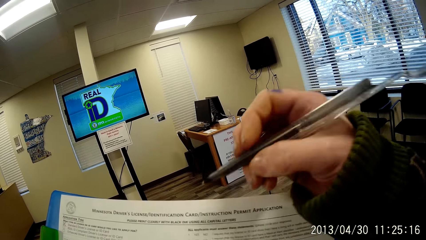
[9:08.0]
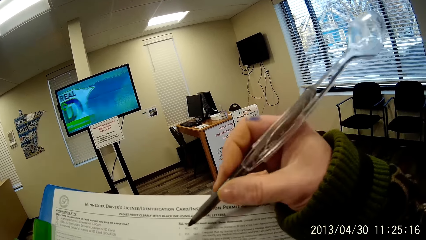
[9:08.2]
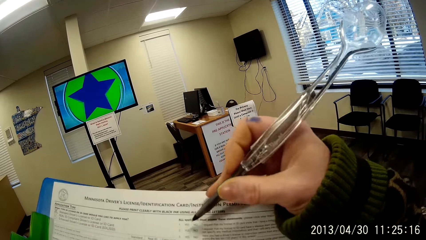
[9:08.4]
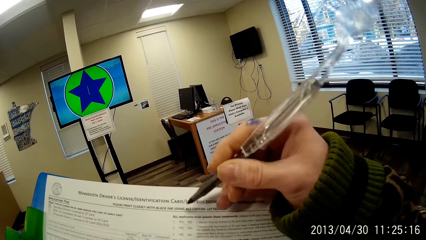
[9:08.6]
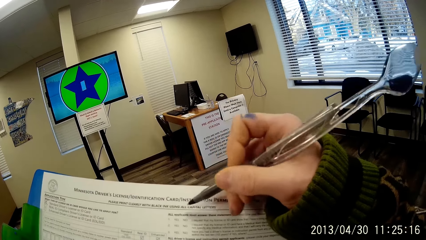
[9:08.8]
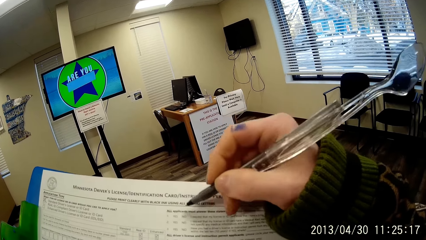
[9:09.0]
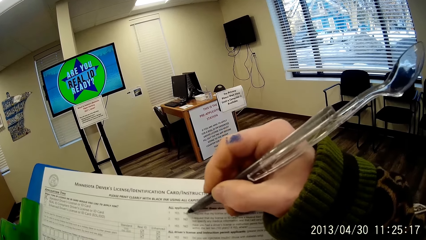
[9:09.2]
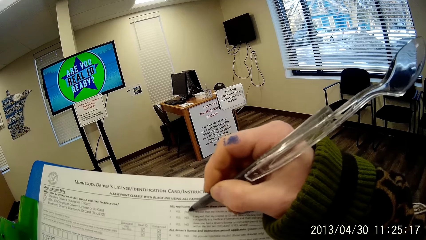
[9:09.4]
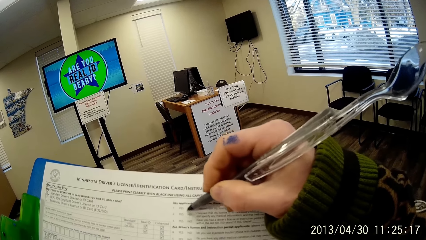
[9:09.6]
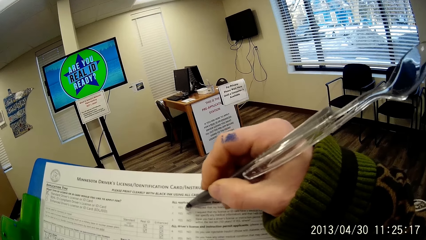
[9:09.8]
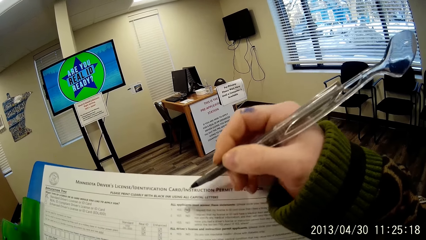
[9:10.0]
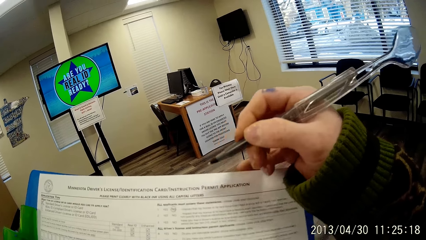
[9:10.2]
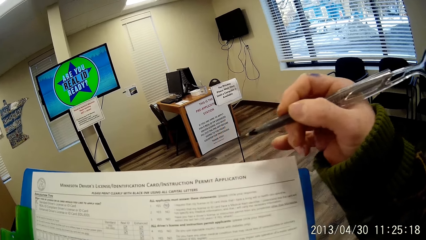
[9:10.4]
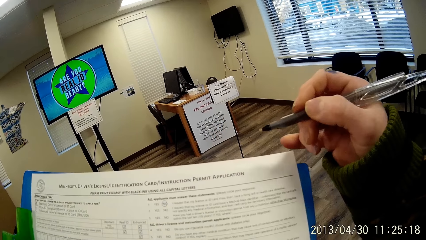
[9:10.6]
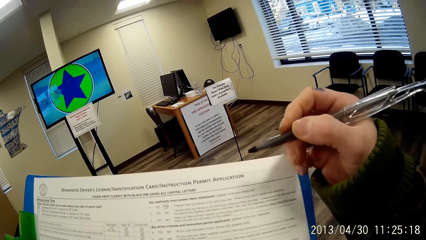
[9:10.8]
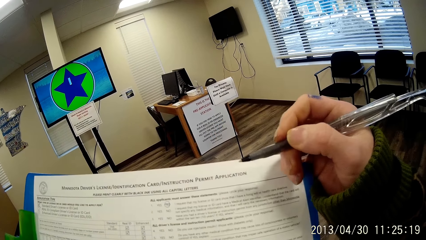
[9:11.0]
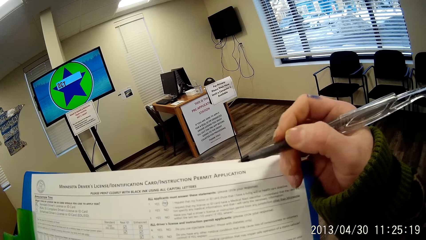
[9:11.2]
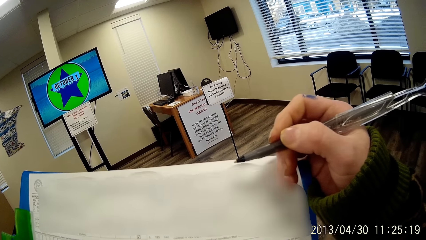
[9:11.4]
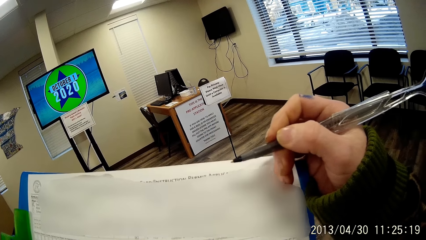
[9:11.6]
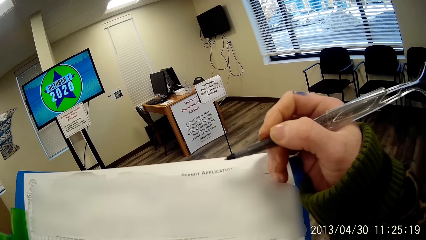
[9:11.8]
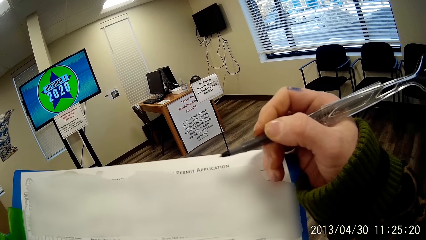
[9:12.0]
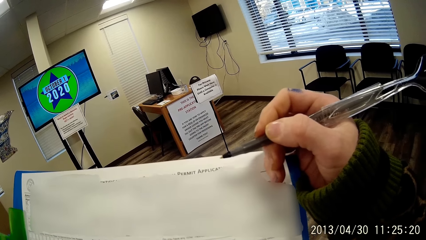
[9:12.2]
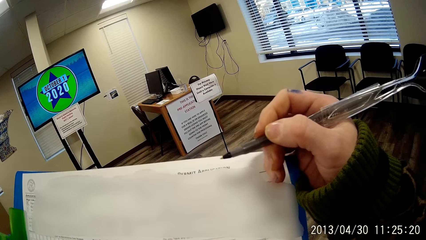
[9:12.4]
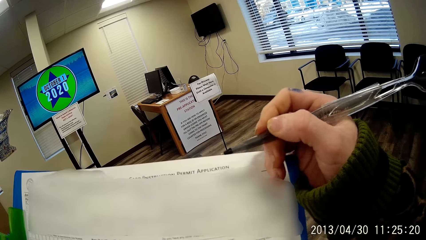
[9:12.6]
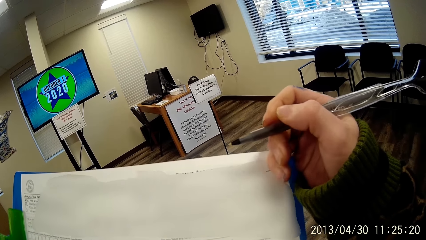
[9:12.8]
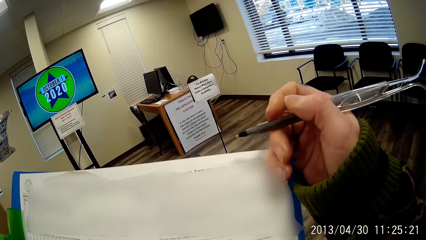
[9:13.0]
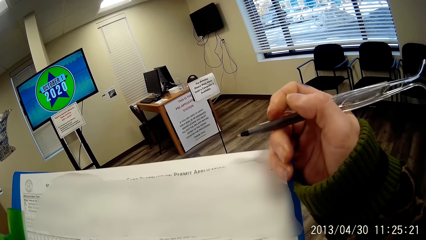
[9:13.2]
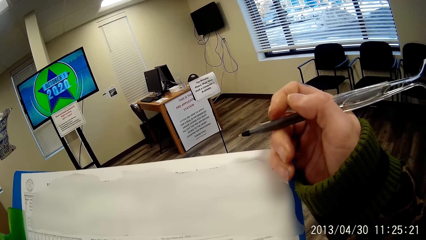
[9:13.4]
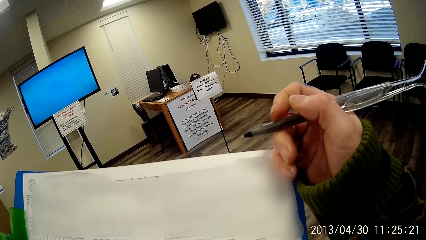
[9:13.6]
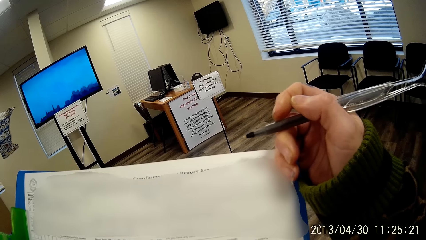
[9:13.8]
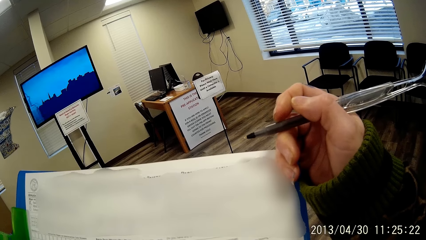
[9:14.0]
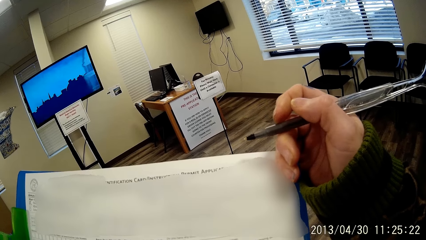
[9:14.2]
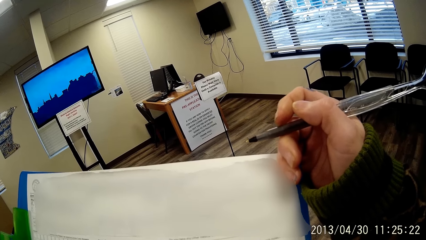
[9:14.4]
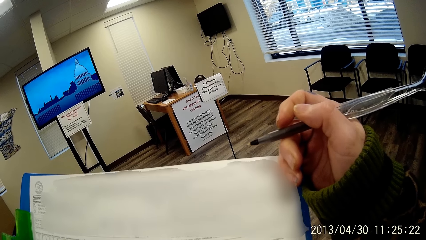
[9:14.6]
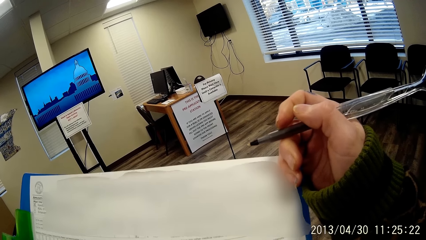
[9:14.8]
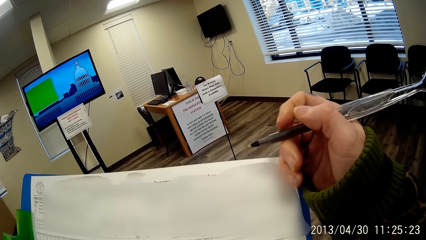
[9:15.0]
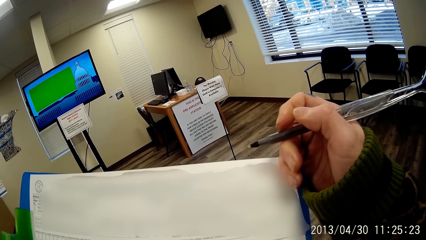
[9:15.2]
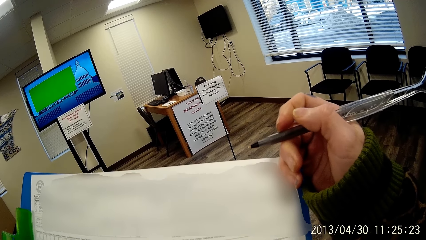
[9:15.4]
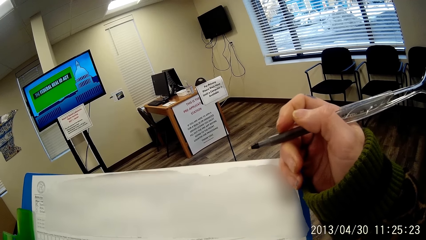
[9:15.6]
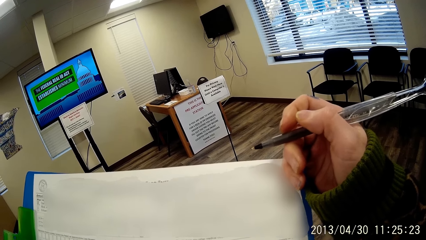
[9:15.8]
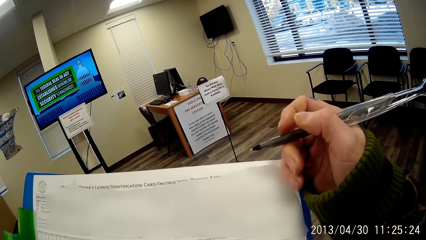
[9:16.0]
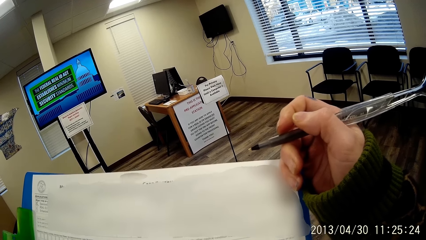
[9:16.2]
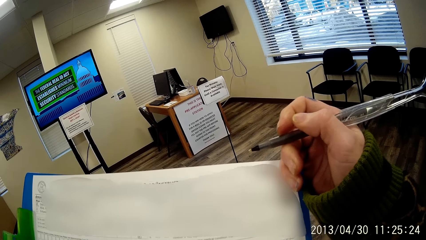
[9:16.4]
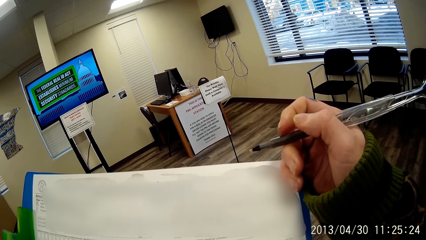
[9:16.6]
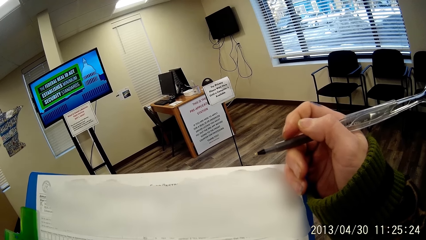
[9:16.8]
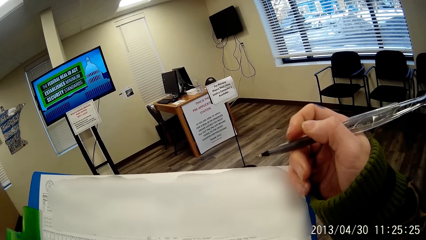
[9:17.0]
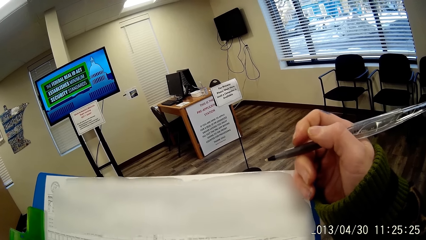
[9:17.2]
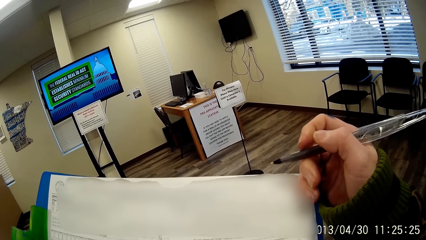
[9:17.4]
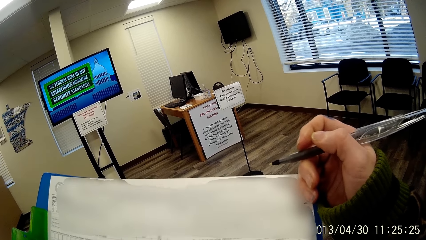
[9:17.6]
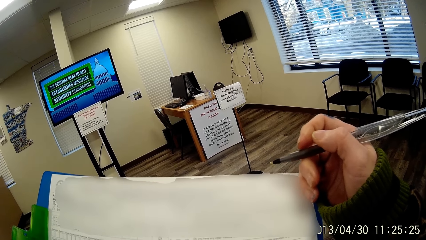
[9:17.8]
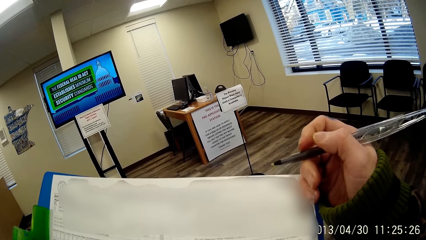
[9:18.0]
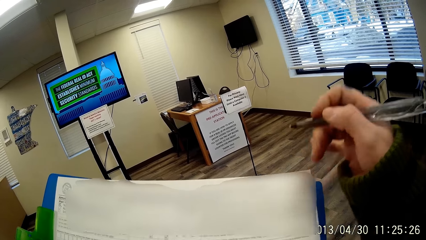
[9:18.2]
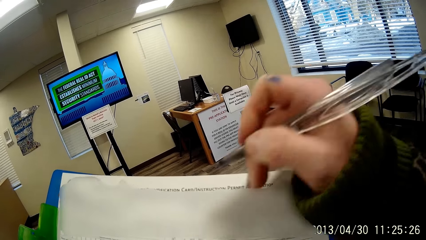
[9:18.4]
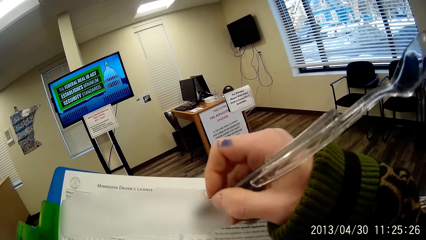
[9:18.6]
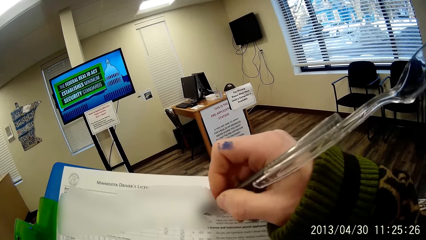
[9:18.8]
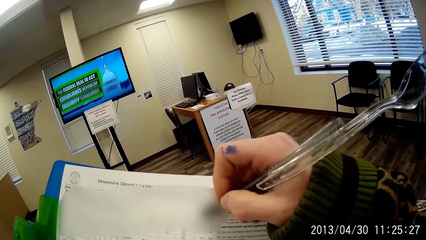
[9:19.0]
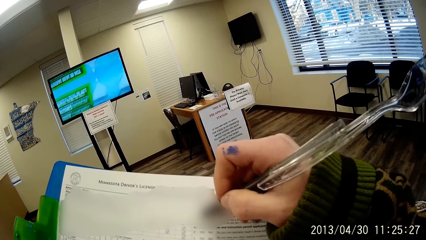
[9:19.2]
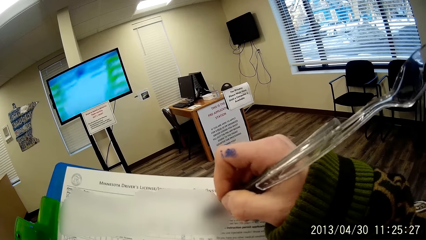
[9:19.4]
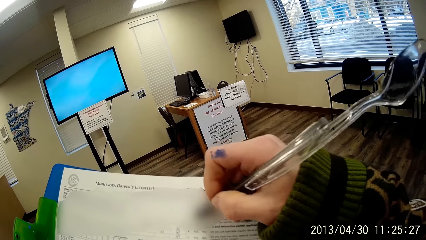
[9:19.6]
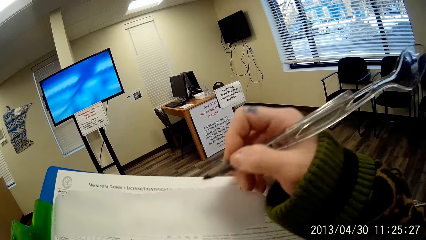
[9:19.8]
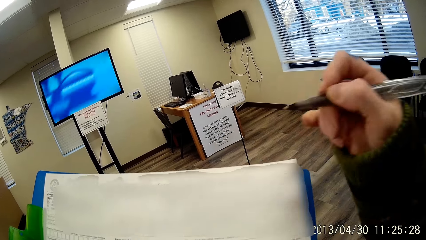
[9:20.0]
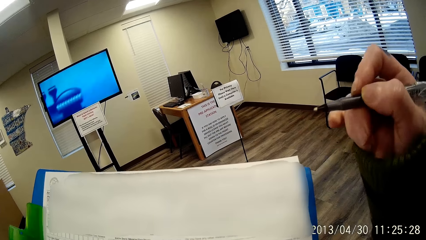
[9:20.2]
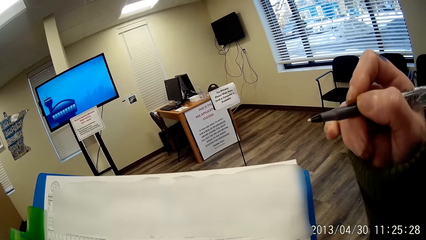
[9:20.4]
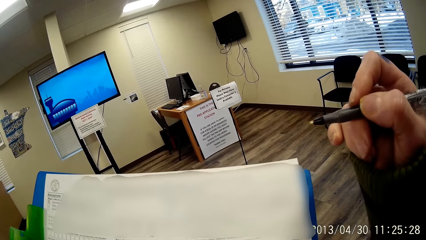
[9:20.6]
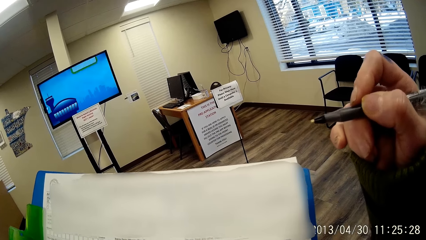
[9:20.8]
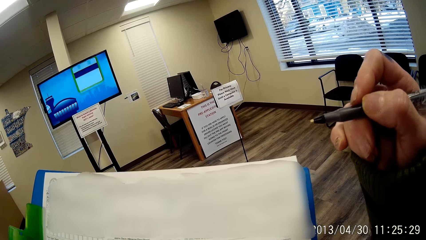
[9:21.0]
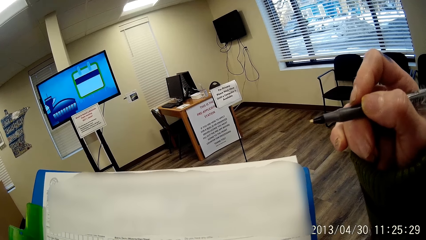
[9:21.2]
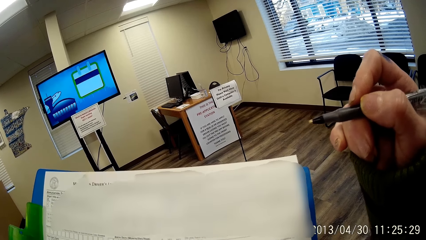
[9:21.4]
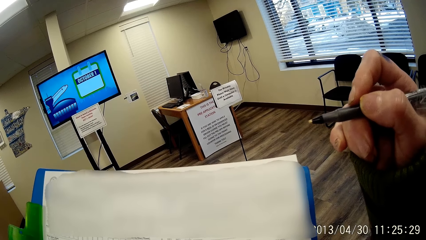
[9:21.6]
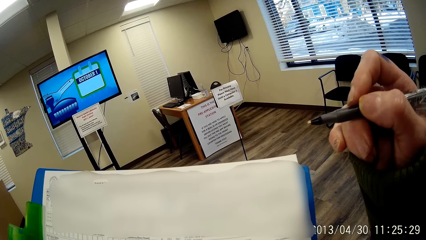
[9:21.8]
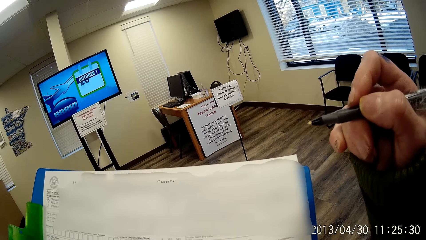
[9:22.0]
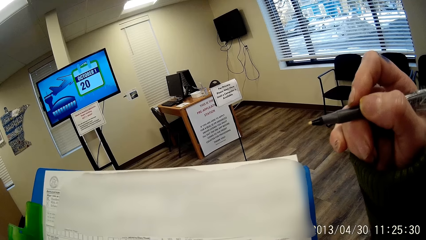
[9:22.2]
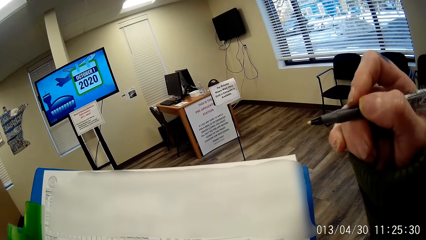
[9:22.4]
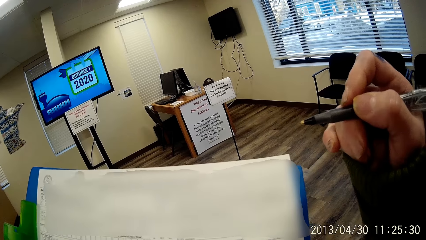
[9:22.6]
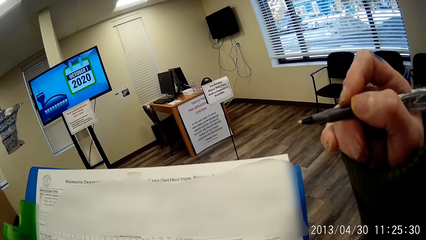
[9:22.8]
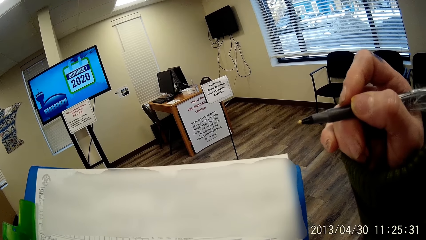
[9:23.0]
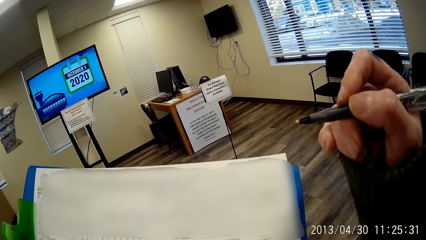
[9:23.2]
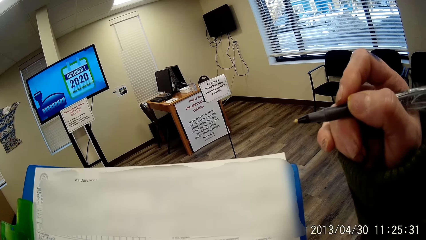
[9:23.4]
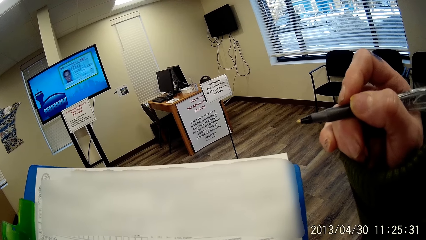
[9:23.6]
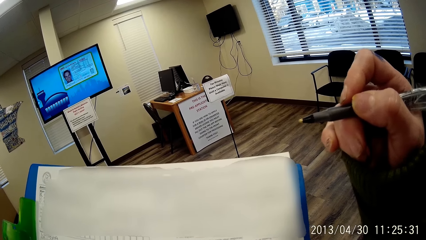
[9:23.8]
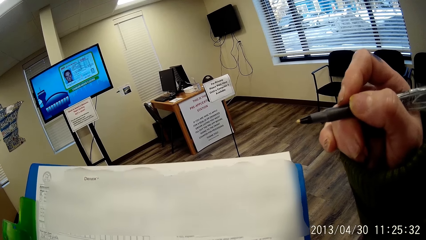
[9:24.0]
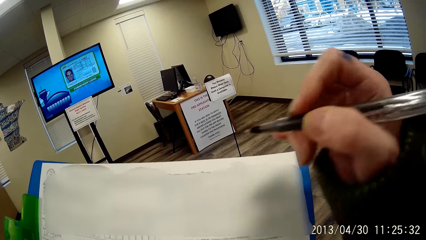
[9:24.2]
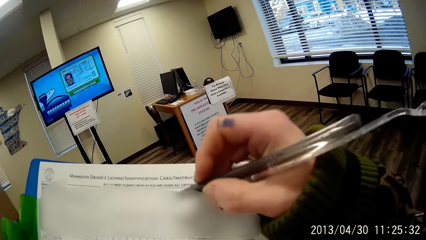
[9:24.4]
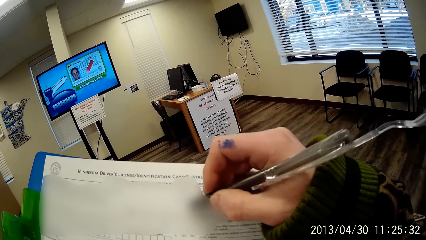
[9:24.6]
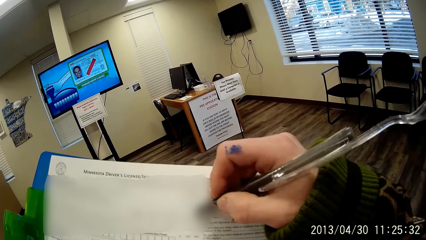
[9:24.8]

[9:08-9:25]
The camera wearer writes on a booklet. He ticks on the form on the notepad with the pen in his right hand. He stares at the paper.
